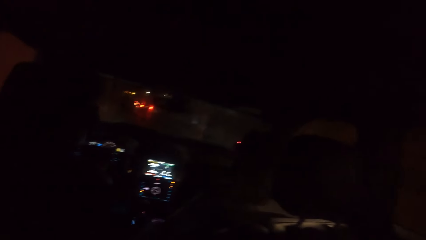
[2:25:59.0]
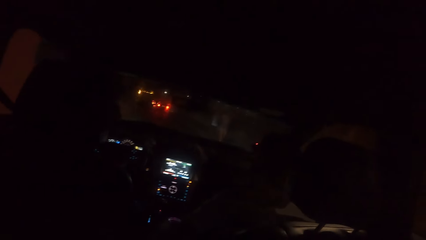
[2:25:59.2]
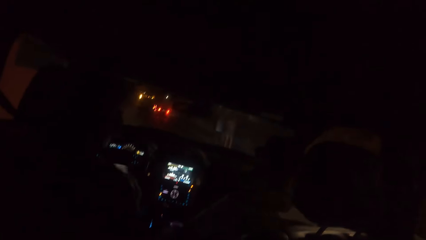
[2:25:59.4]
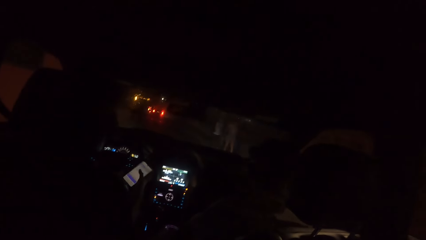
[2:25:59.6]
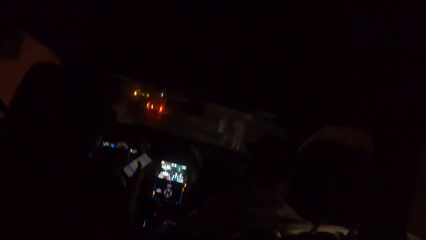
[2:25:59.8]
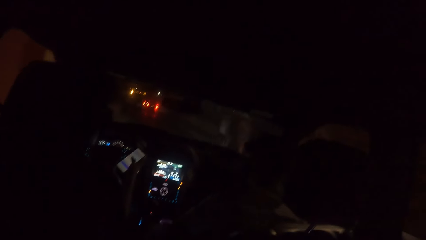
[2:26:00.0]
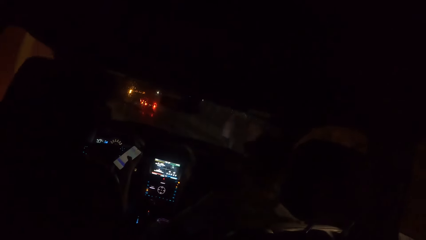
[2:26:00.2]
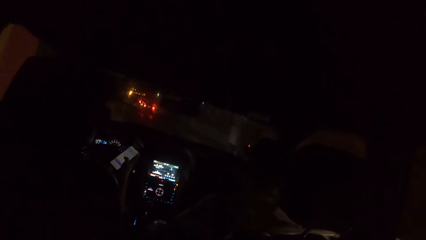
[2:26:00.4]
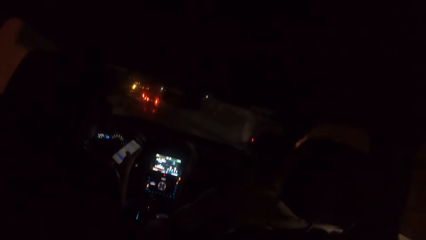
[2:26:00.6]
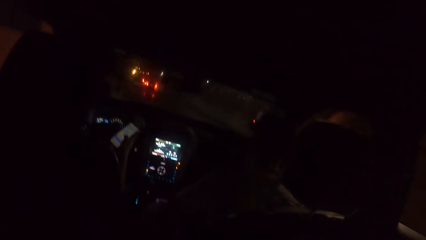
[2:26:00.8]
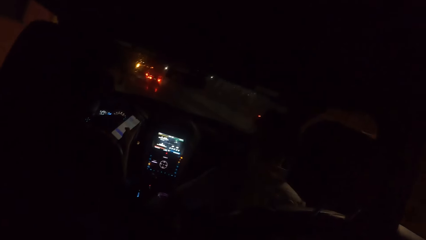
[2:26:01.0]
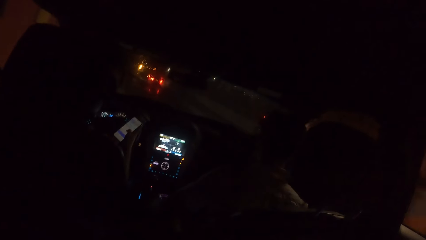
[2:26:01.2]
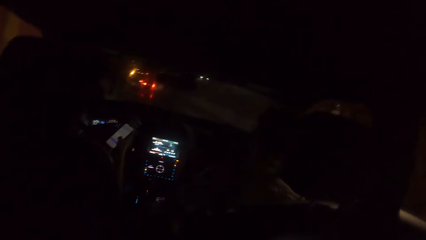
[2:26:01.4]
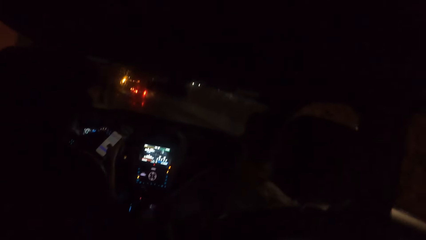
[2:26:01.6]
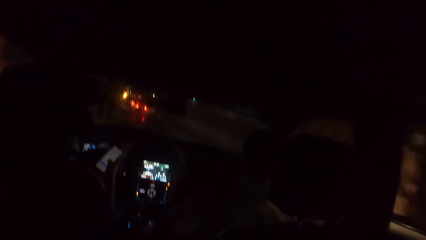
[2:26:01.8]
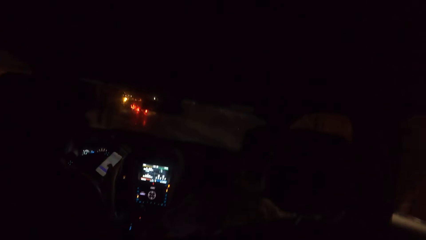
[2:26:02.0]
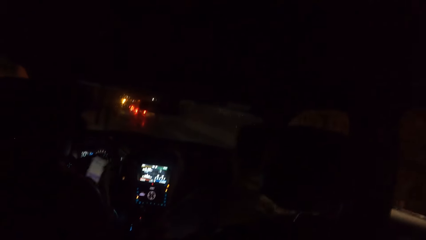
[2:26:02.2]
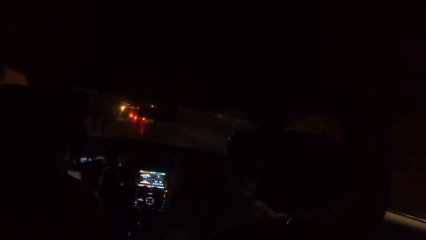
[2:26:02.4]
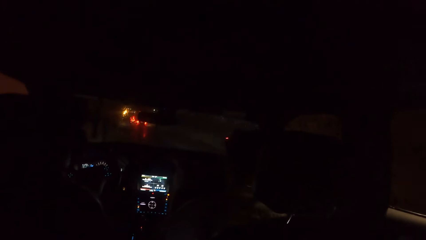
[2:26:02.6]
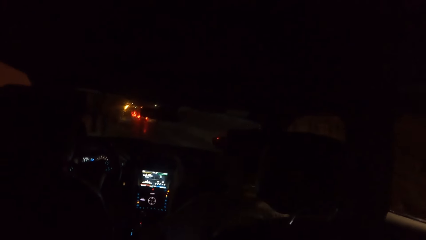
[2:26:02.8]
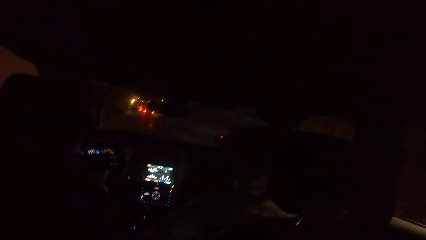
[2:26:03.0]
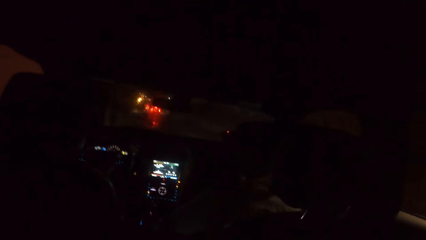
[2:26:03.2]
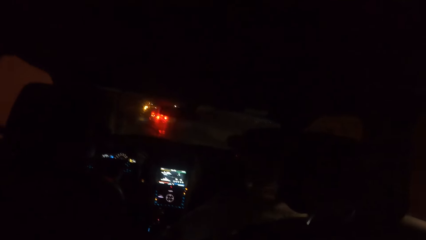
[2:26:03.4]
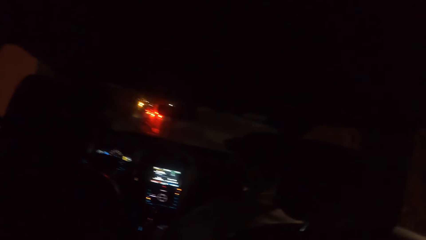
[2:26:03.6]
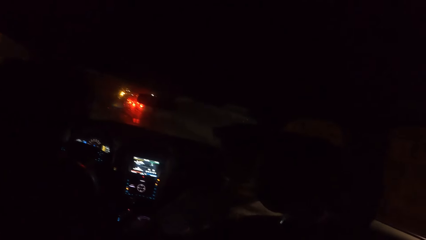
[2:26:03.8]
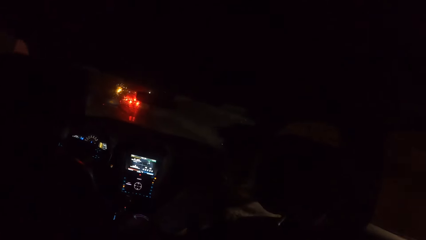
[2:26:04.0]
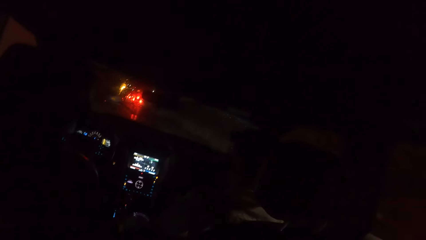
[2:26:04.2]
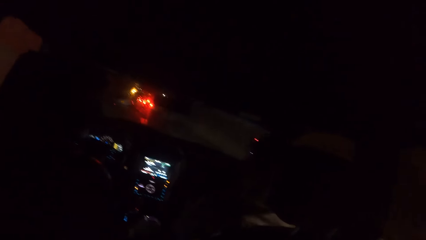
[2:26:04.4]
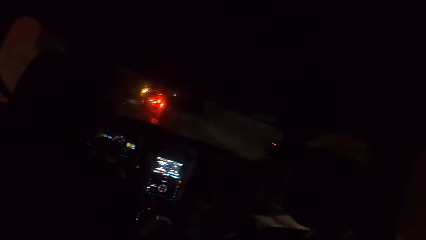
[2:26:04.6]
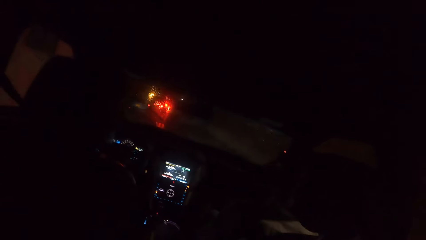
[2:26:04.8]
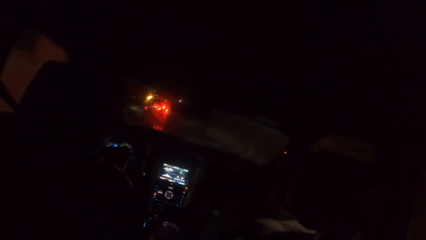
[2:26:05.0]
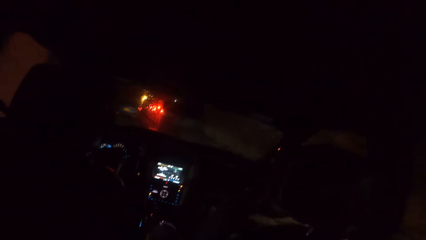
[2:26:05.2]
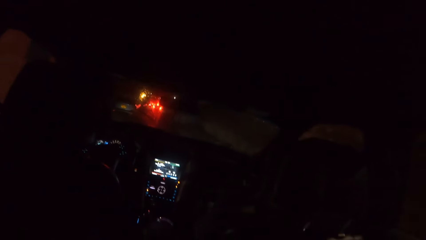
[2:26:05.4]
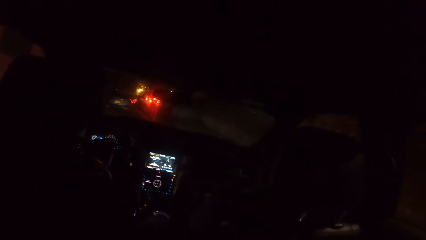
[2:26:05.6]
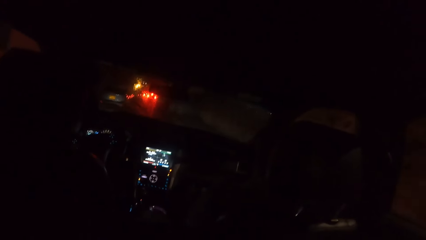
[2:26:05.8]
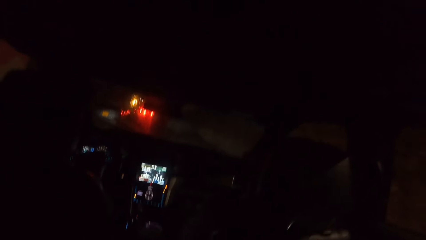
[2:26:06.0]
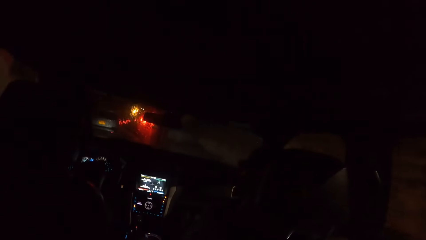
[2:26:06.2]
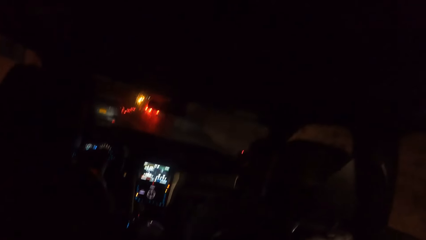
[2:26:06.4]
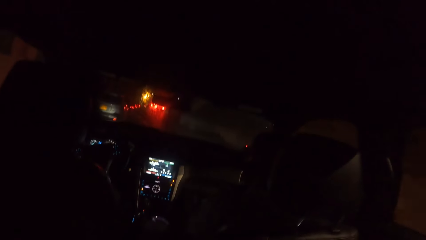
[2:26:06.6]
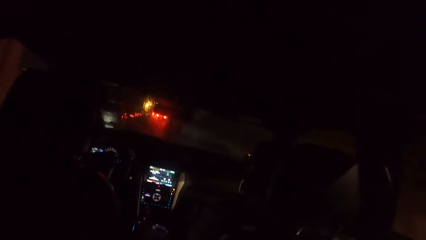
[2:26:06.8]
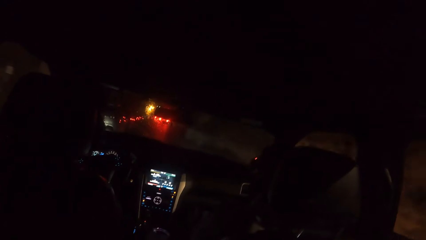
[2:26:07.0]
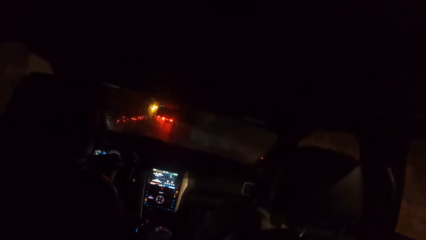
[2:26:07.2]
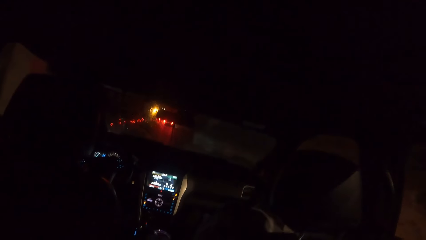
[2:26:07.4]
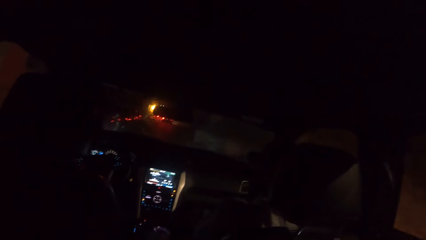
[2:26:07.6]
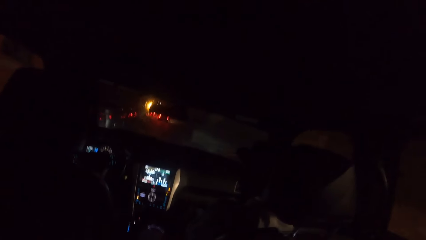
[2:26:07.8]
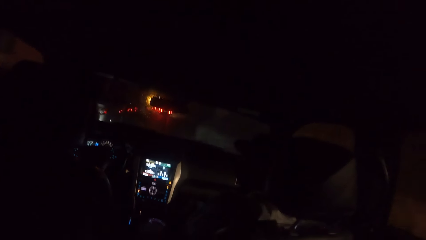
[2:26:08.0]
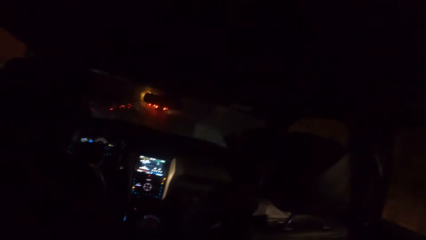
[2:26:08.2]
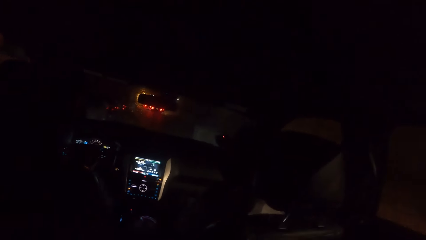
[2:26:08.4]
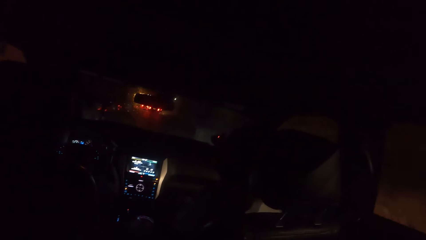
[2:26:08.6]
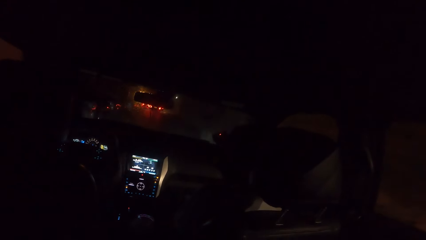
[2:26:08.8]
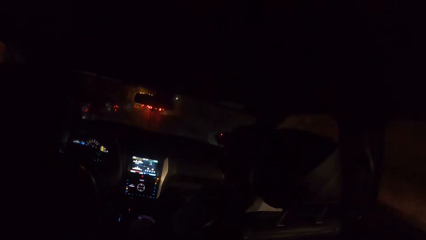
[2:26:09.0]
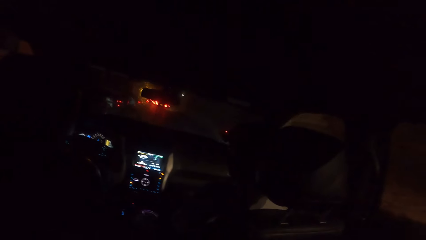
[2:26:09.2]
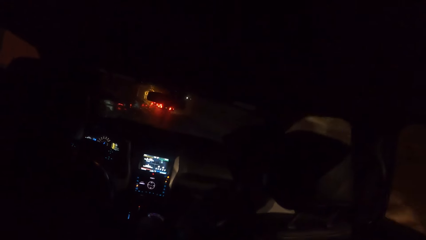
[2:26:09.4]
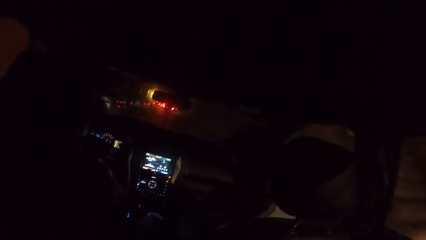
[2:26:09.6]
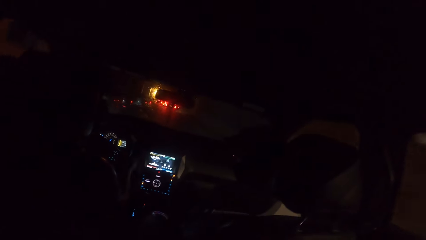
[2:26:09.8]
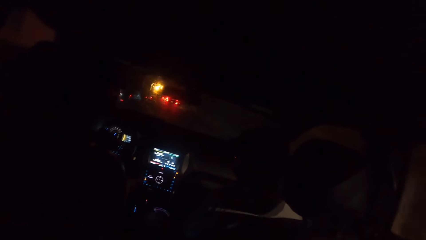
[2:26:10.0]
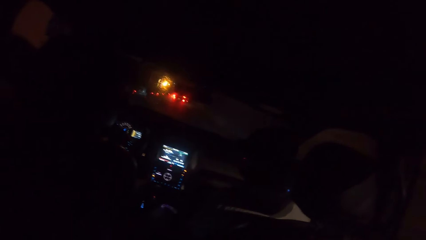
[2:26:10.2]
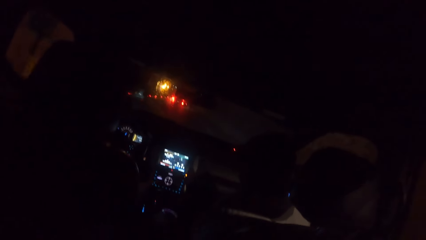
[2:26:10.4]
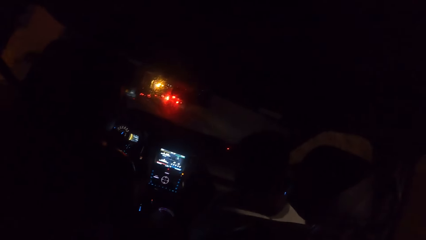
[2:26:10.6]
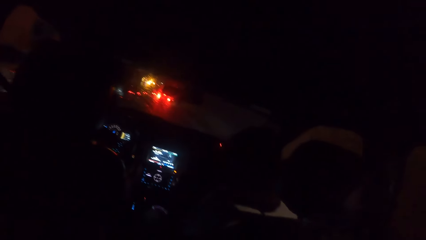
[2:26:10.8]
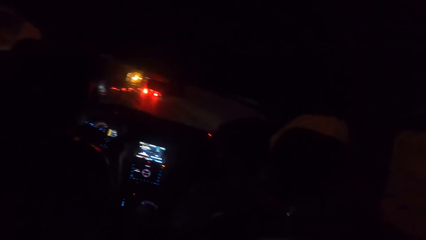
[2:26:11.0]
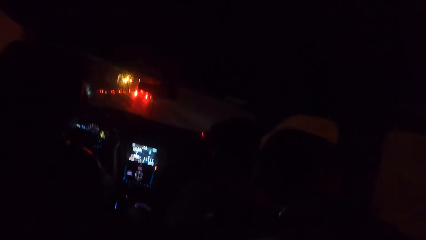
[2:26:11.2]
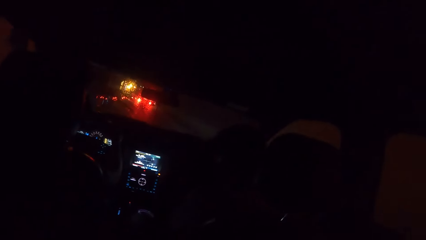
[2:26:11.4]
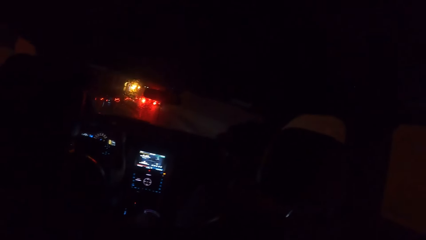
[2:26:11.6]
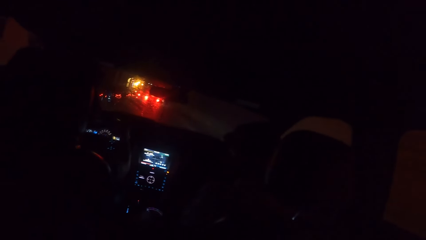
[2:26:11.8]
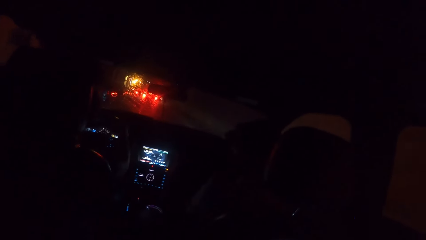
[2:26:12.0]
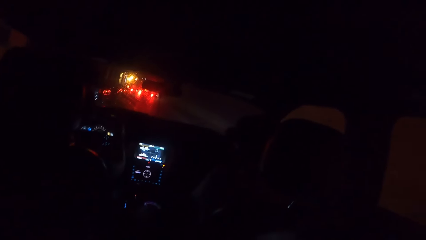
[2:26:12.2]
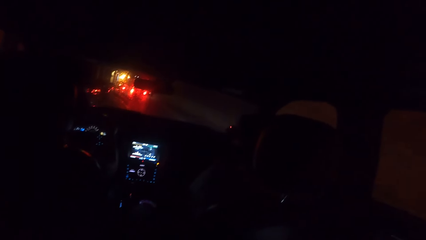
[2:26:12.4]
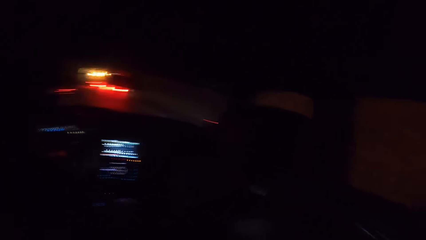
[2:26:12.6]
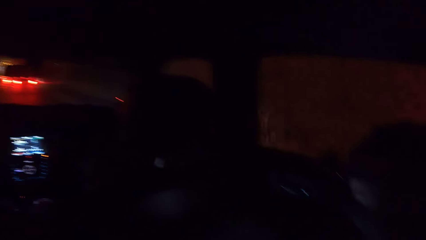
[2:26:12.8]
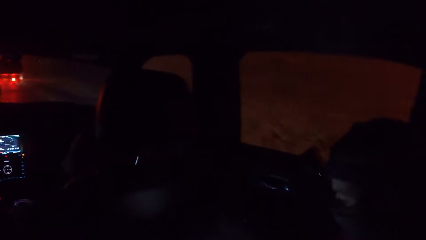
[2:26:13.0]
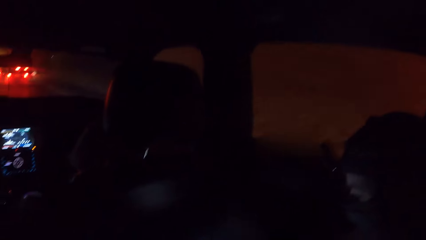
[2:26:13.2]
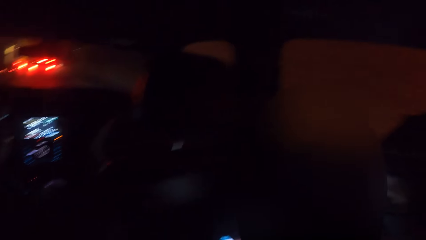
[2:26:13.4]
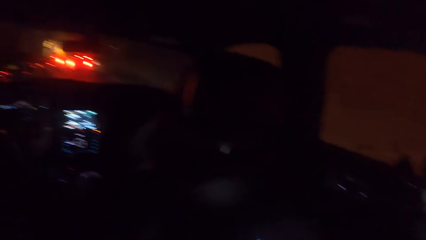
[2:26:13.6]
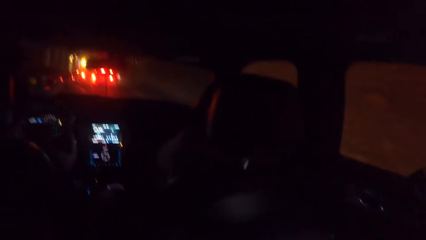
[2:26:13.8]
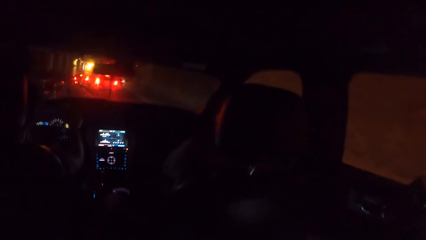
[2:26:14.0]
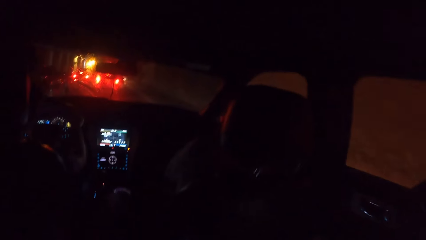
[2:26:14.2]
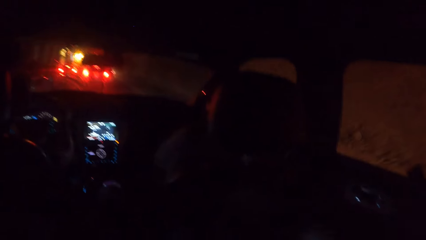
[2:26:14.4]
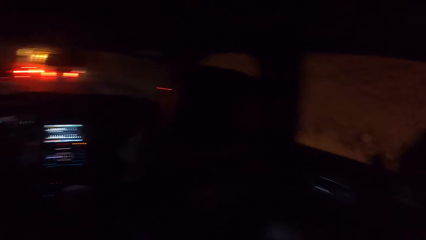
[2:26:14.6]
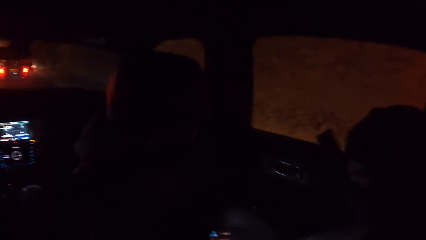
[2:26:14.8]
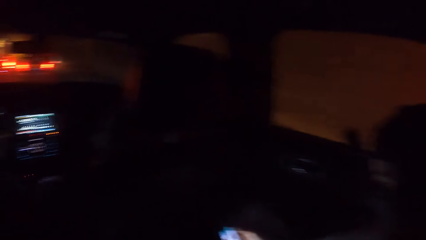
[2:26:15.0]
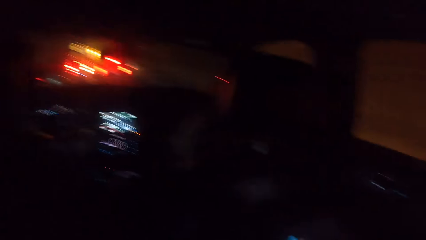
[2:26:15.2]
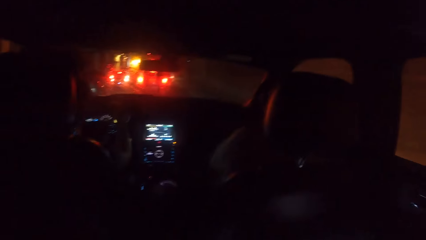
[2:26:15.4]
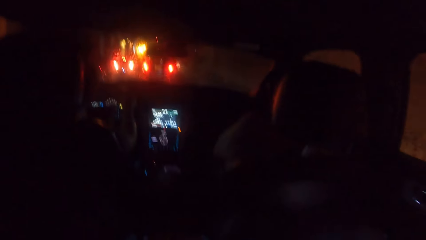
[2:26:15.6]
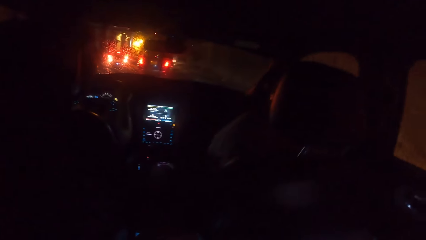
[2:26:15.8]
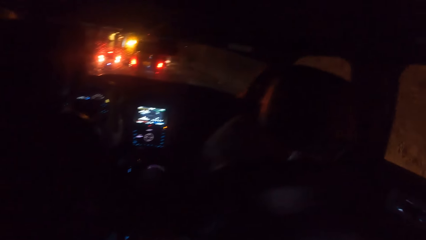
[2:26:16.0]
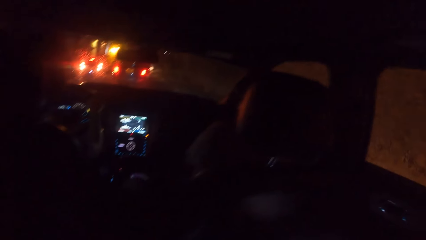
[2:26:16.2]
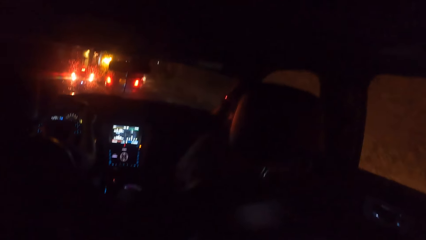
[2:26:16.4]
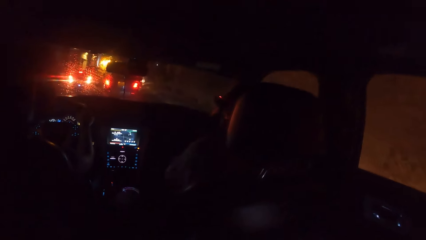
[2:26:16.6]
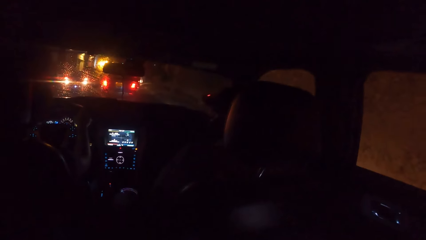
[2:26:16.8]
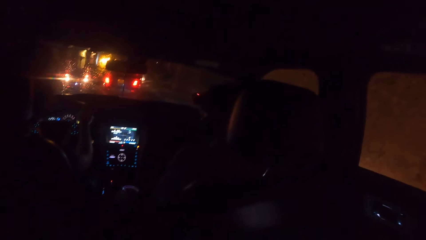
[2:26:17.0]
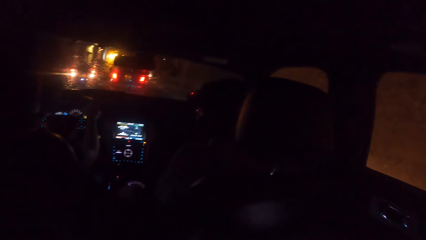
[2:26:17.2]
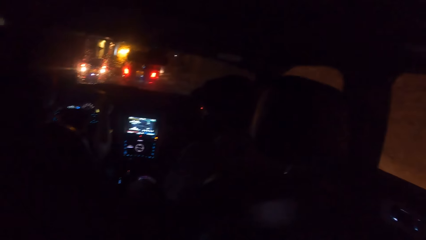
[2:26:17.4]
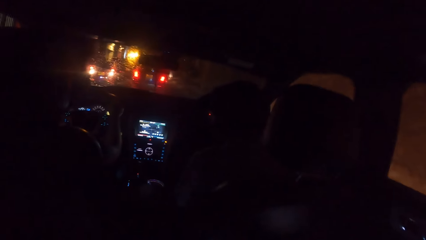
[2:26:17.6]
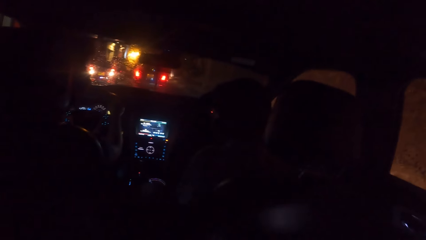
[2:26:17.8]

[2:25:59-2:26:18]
A man operates his phone. A person looks at the man. The camera wearer looks in front of a car. They look sideways outside of the car. They look in front of the car.
